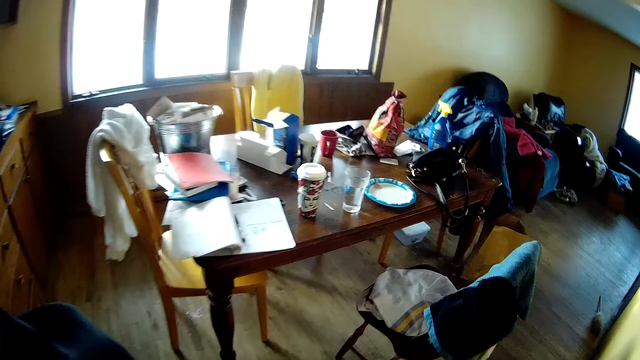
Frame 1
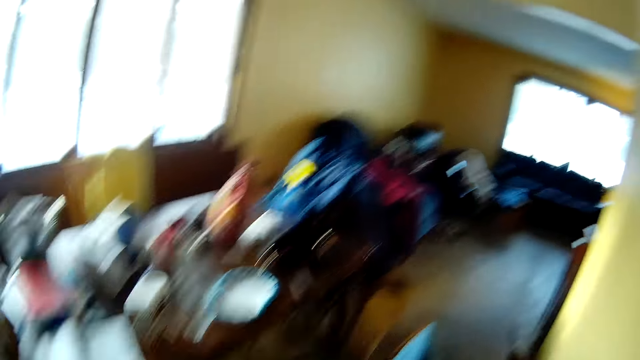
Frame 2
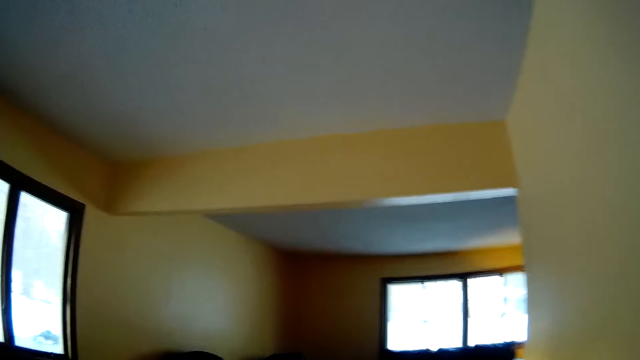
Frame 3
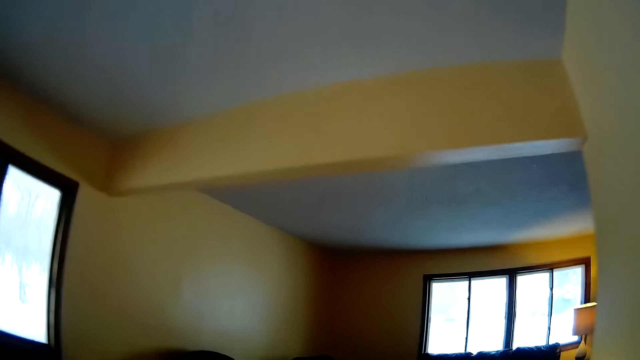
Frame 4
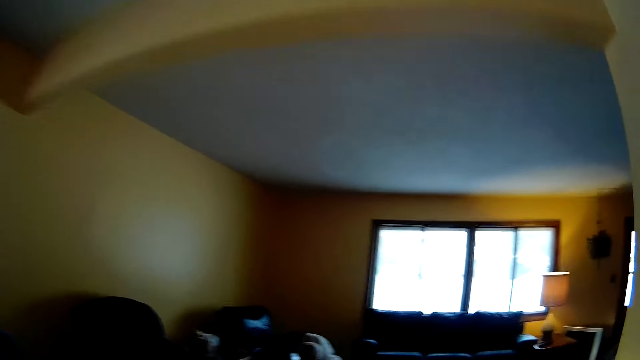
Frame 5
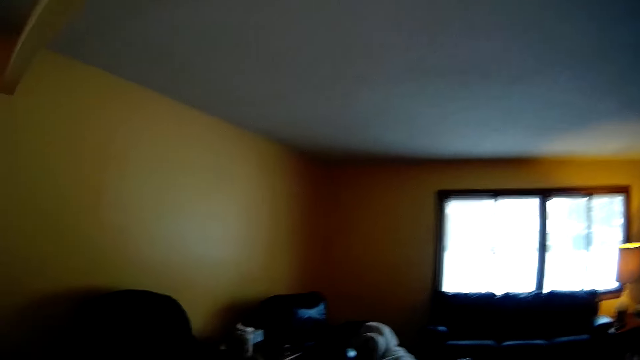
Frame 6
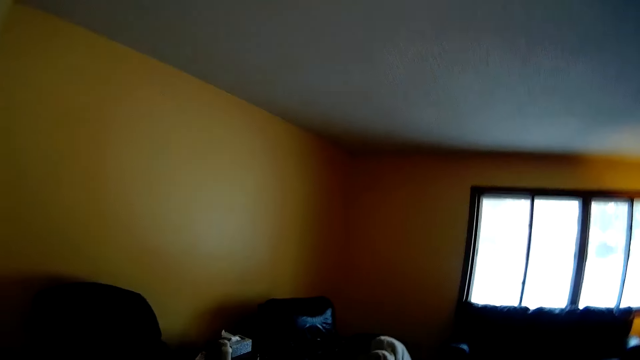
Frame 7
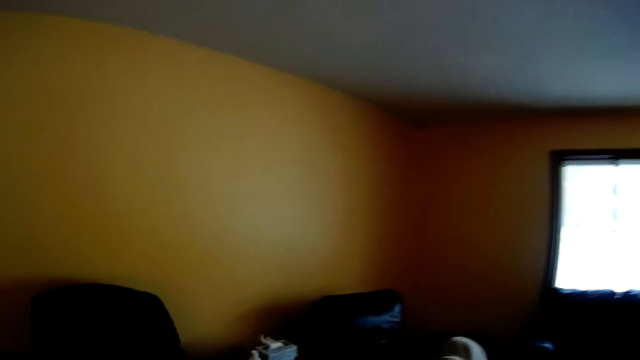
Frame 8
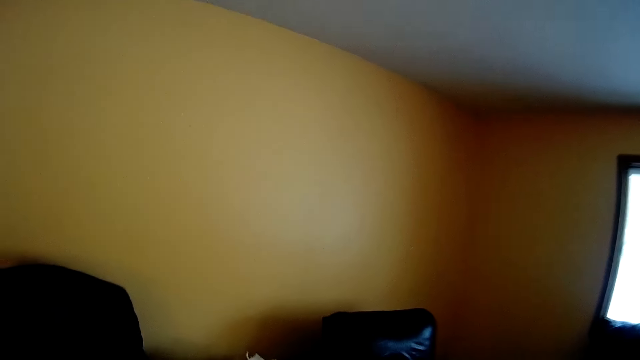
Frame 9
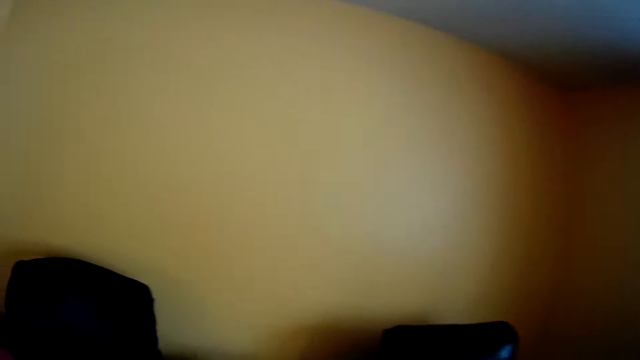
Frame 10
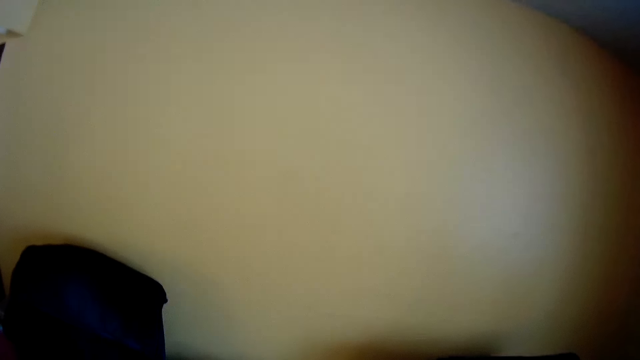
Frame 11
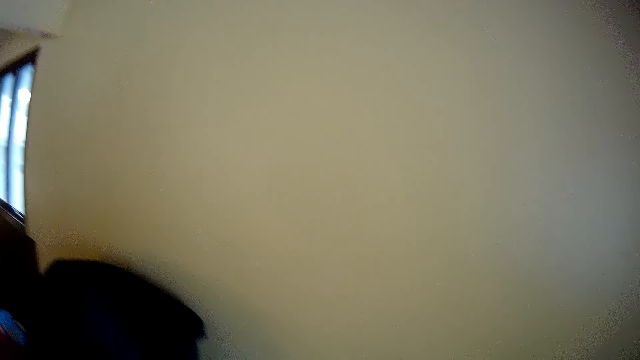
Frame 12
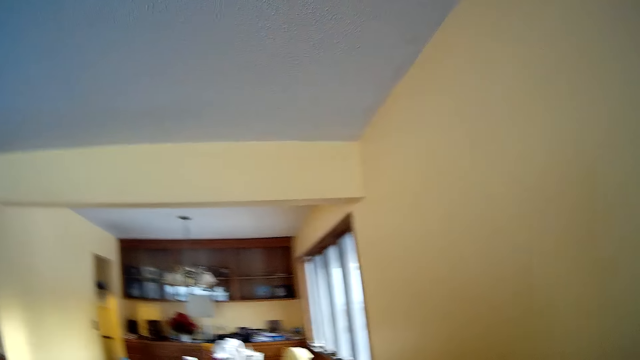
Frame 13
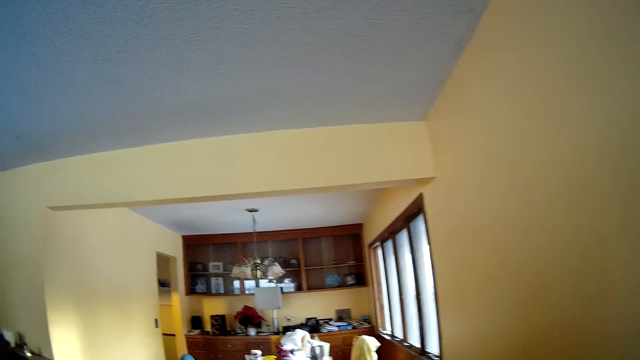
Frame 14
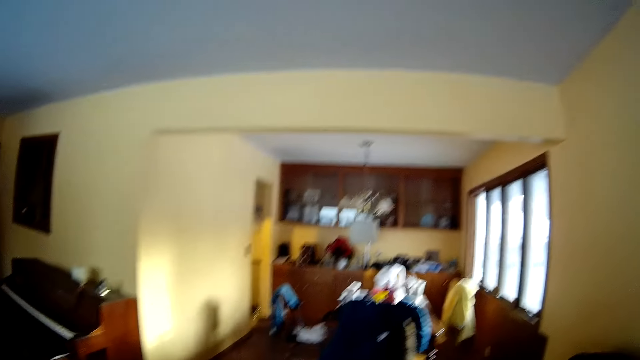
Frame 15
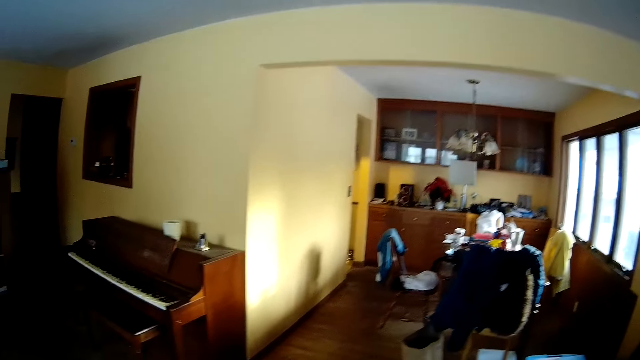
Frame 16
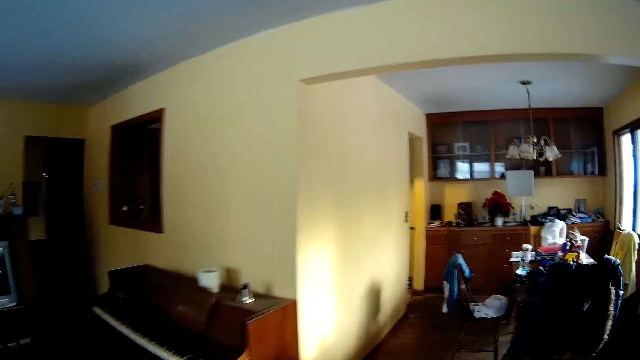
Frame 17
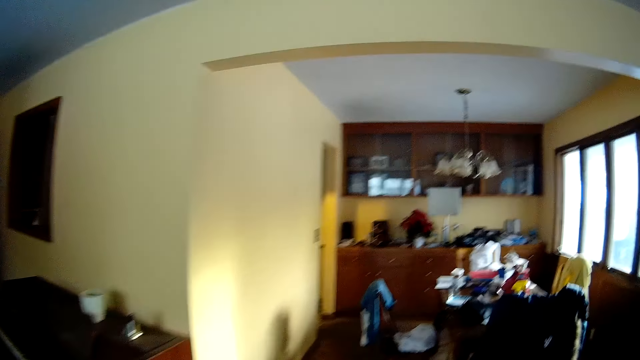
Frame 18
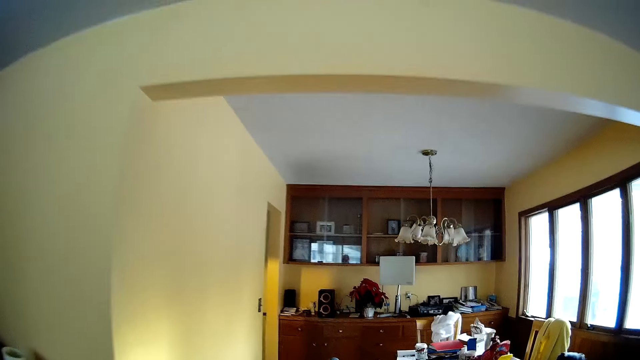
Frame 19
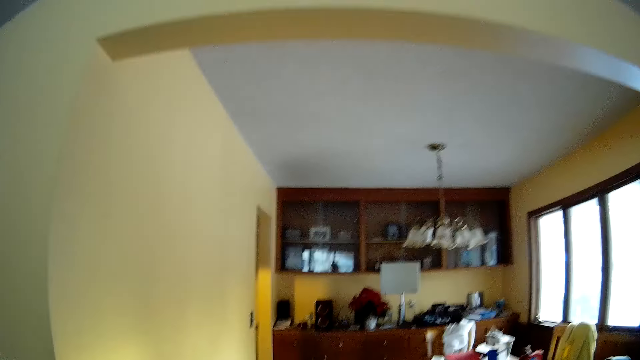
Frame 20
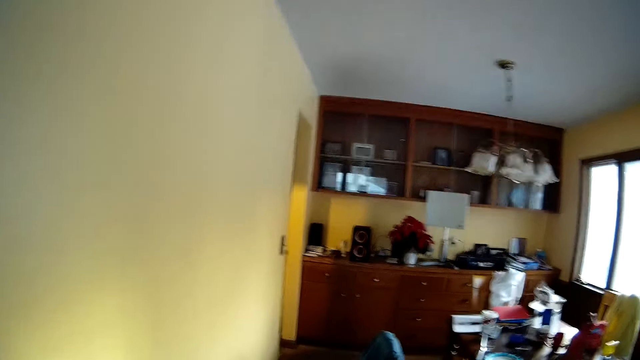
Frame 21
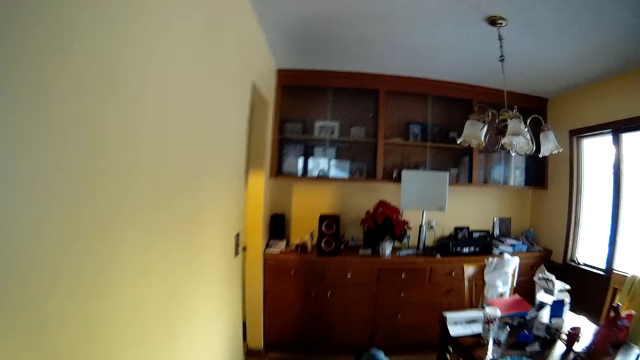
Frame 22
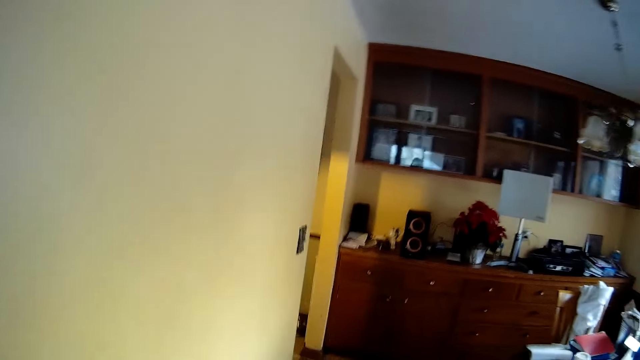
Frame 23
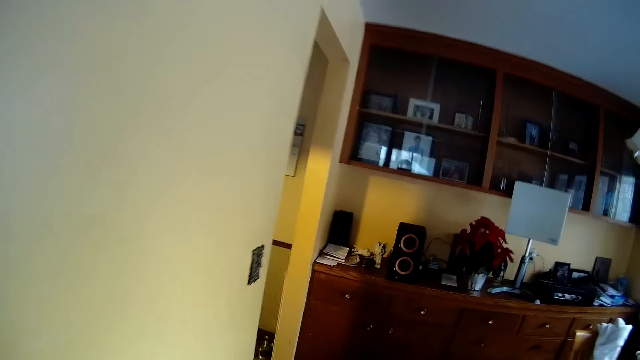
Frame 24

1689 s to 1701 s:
The camera wearer walks to the kitchen from the living room.

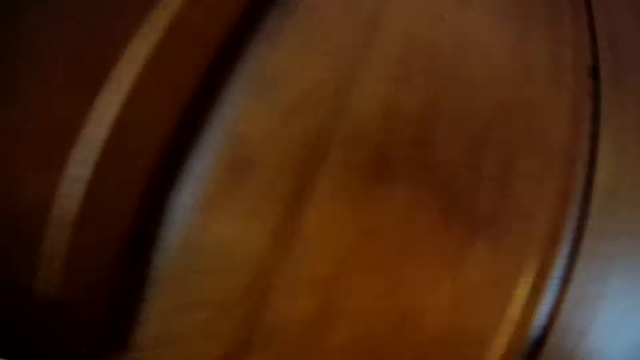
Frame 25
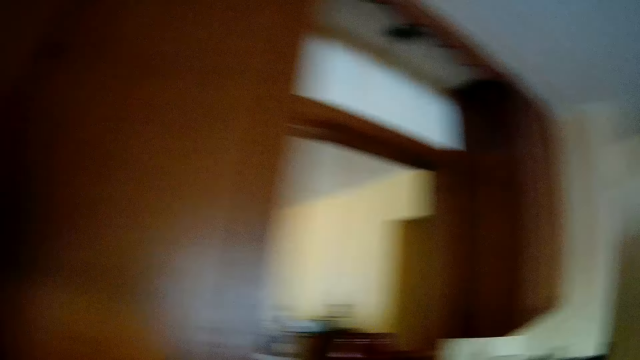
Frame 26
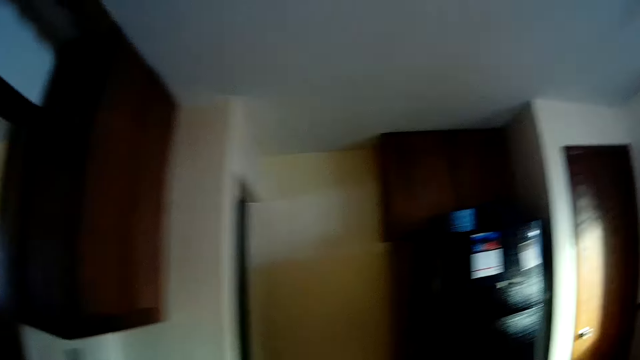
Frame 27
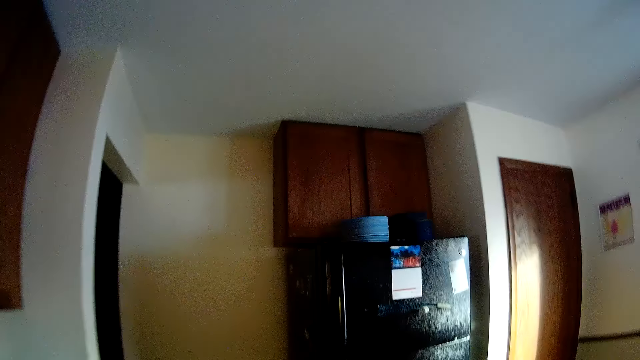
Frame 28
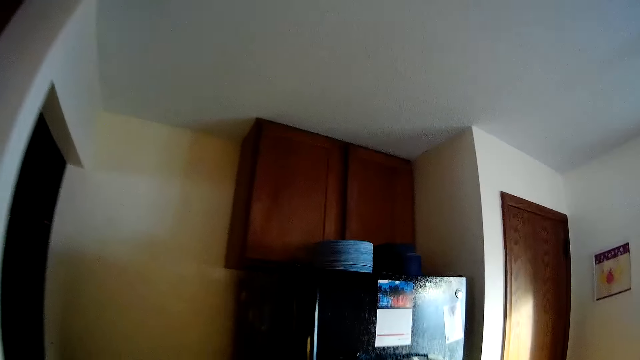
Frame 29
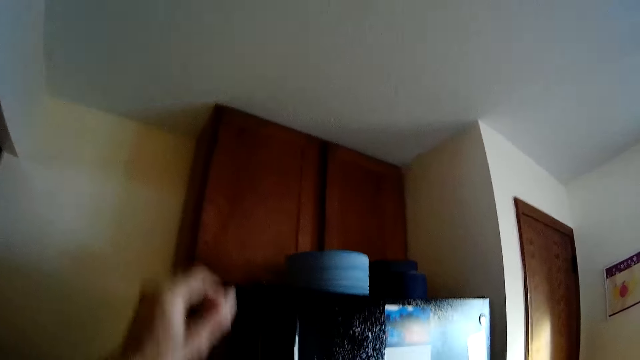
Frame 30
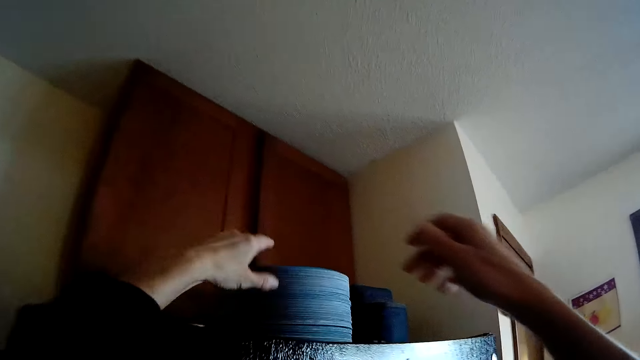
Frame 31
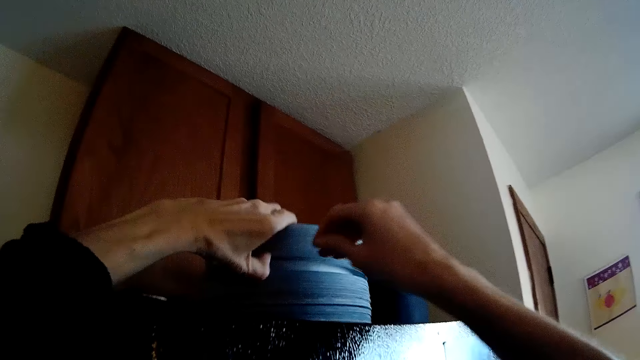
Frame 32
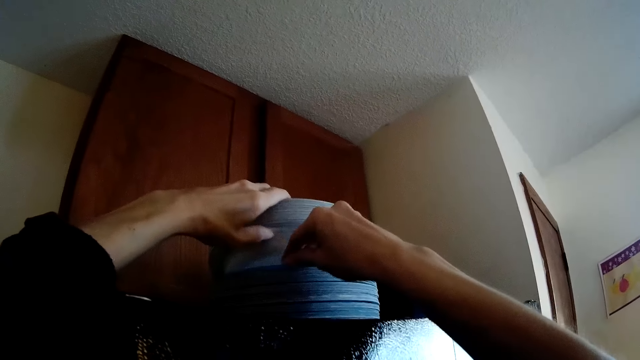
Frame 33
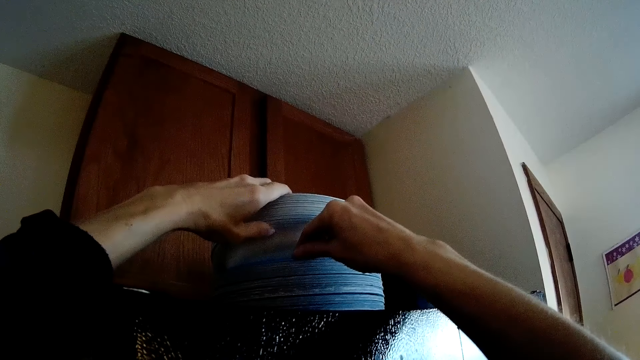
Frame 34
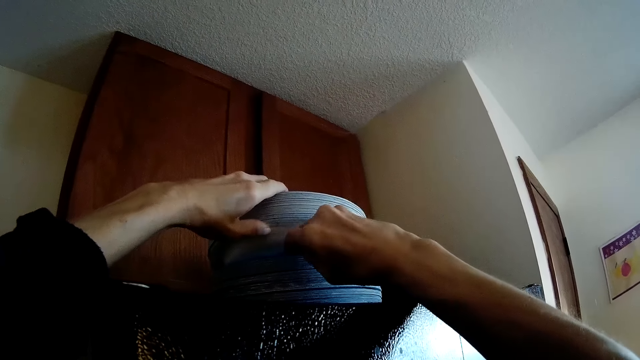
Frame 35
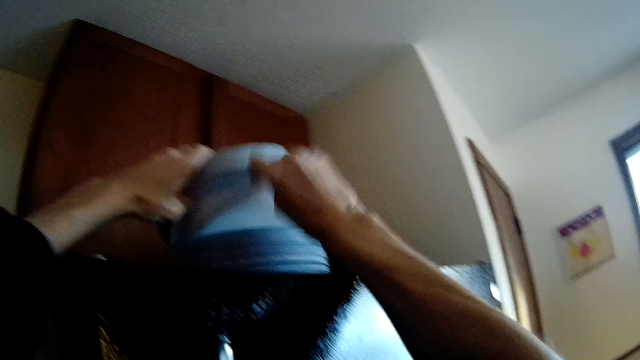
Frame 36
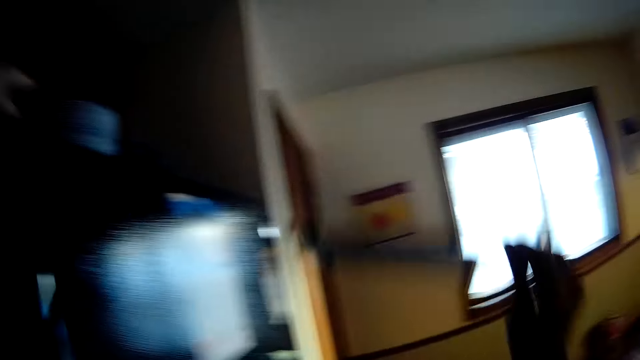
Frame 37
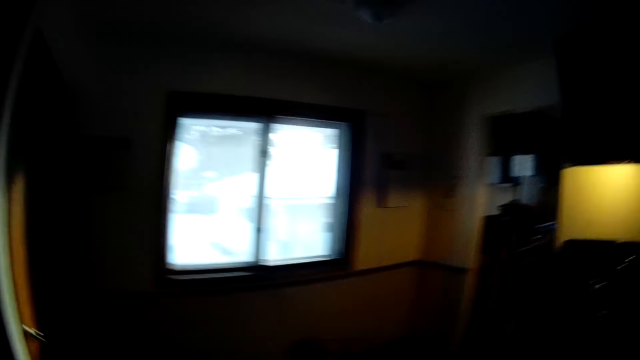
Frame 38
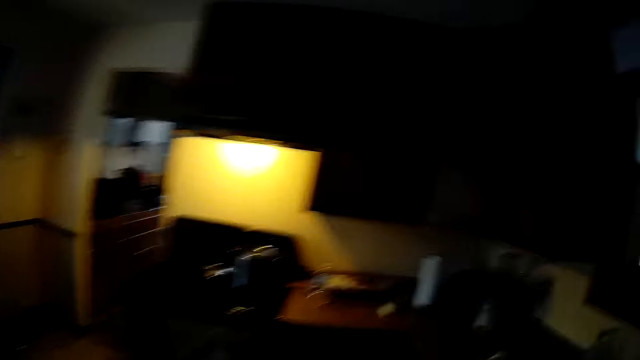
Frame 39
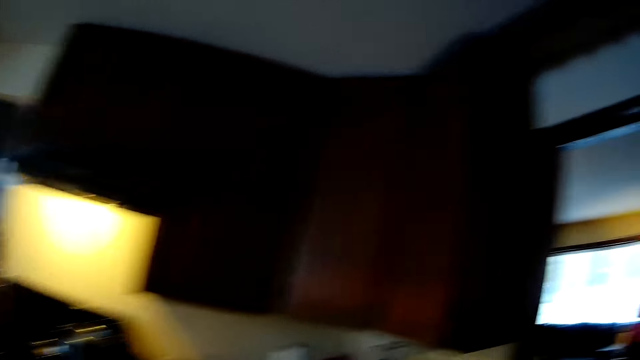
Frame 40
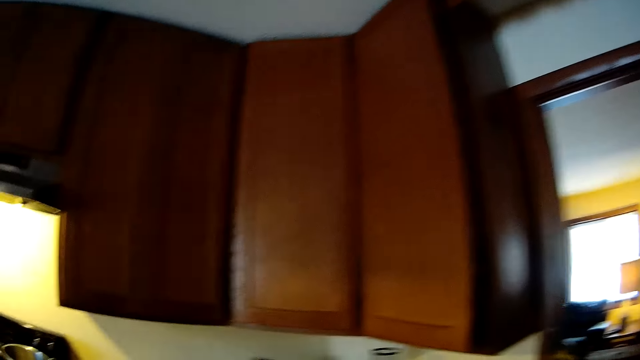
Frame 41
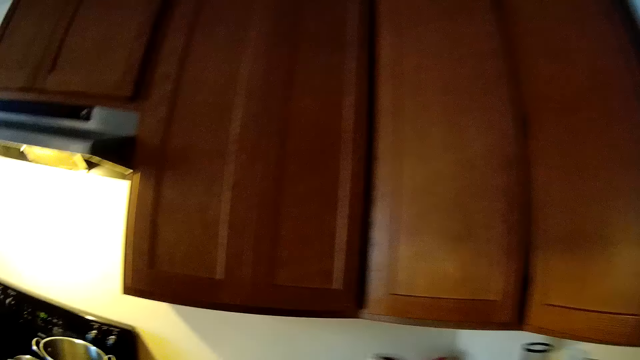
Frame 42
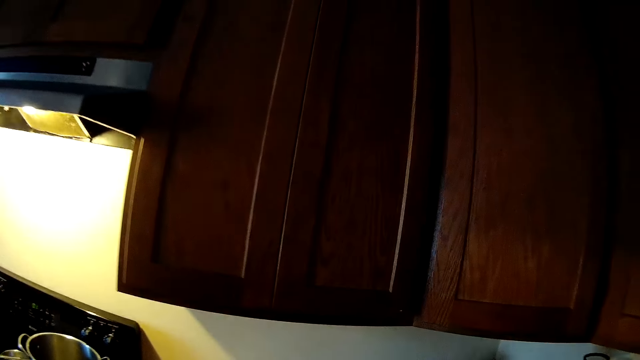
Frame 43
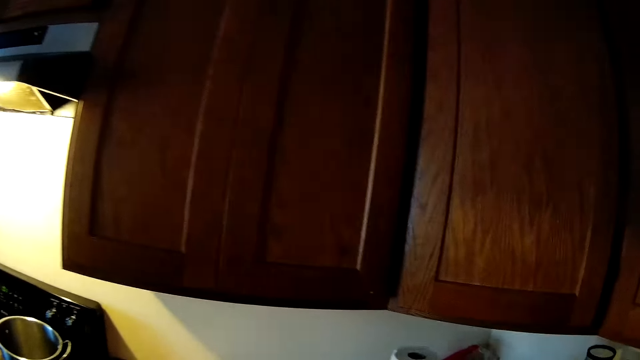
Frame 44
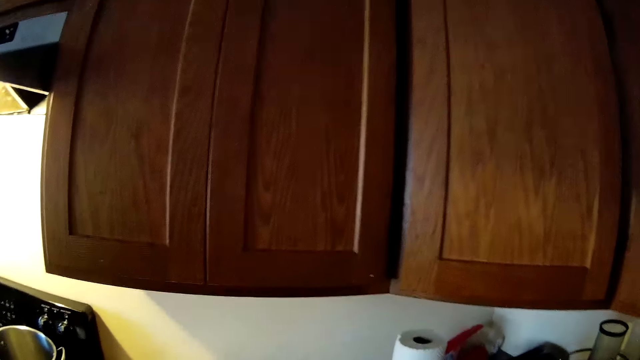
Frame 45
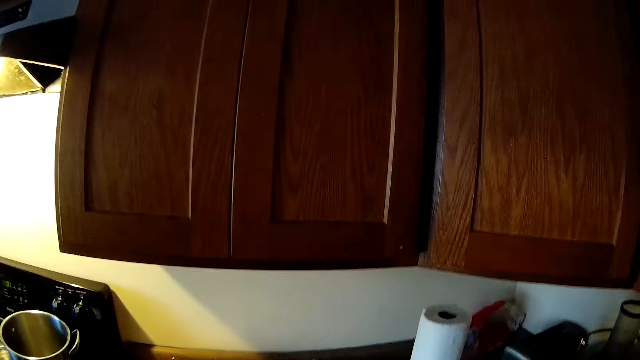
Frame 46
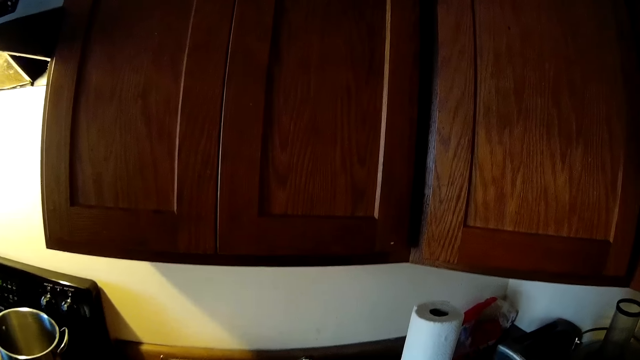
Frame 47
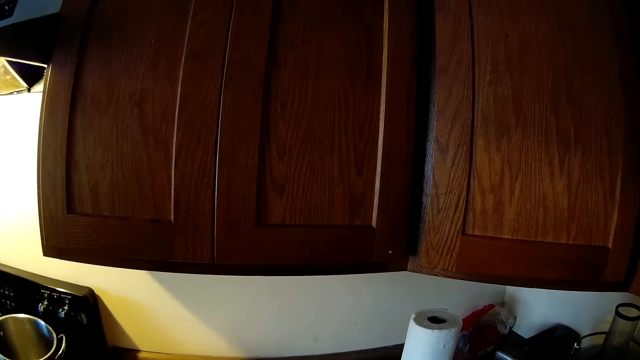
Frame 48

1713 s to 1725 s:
The camera wearer takes some disposable plates from the top of a fridge with her right hand.
